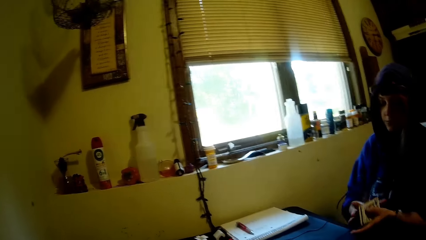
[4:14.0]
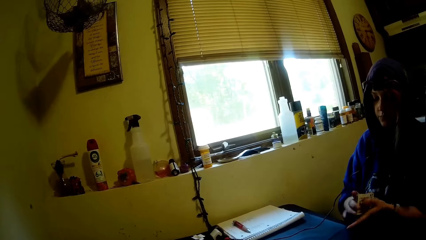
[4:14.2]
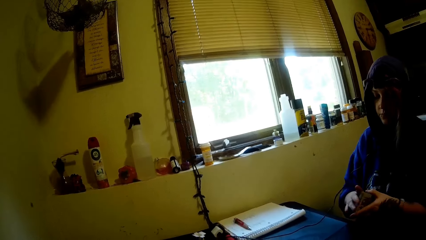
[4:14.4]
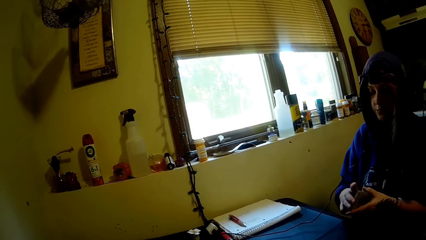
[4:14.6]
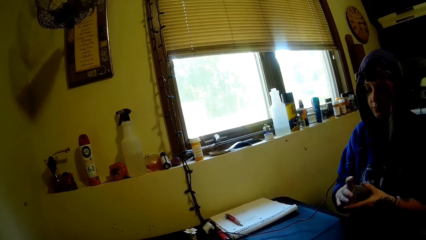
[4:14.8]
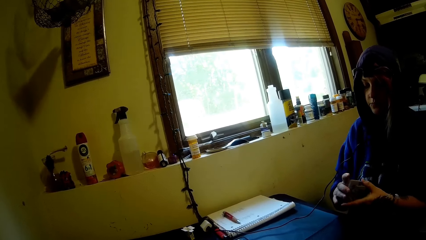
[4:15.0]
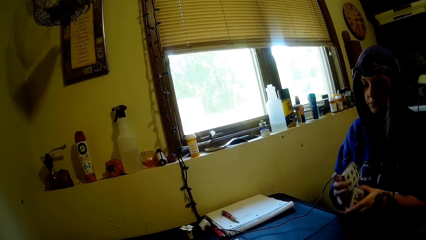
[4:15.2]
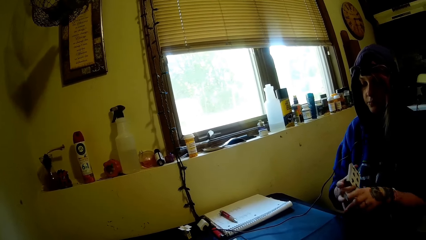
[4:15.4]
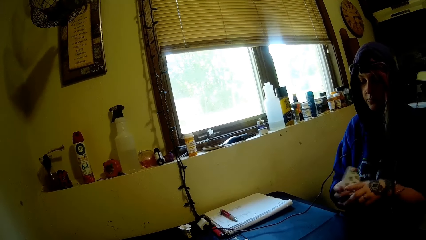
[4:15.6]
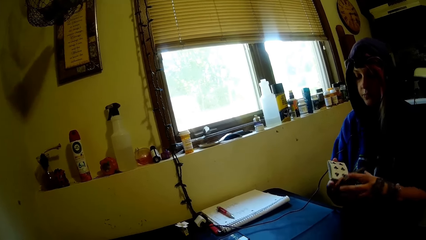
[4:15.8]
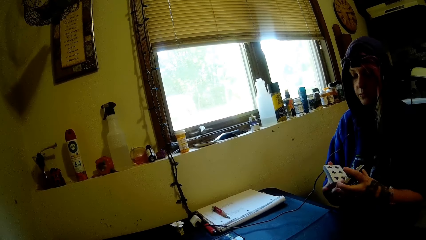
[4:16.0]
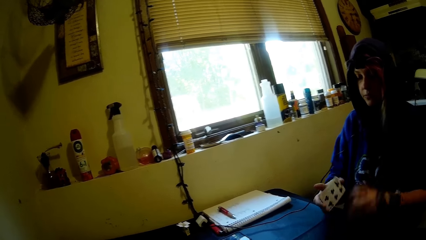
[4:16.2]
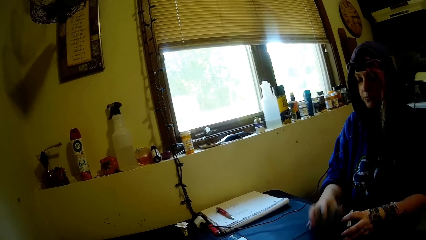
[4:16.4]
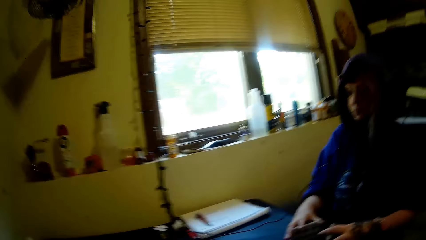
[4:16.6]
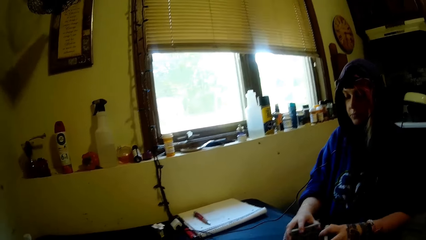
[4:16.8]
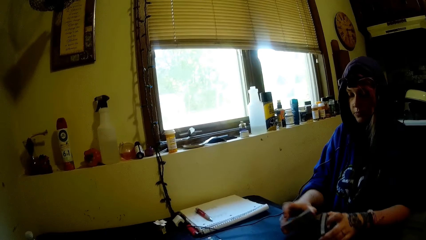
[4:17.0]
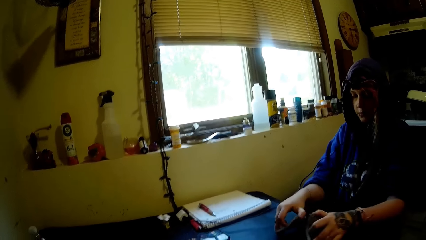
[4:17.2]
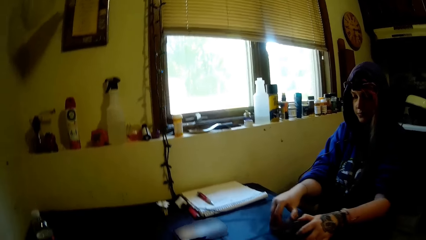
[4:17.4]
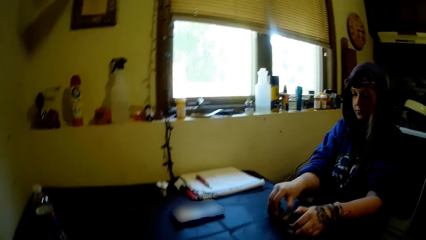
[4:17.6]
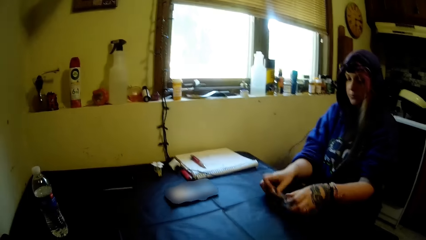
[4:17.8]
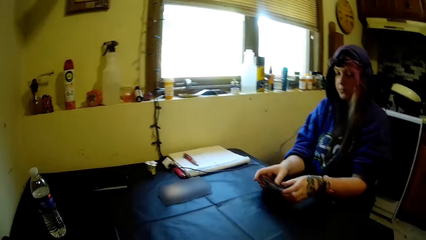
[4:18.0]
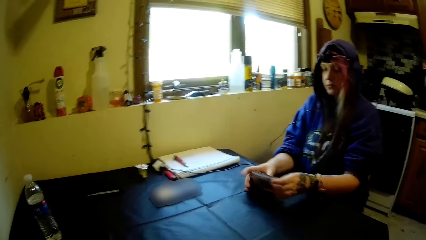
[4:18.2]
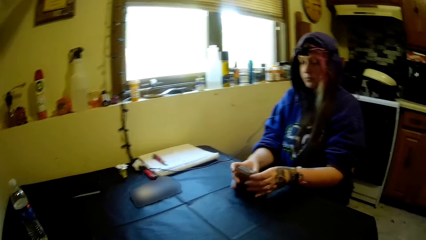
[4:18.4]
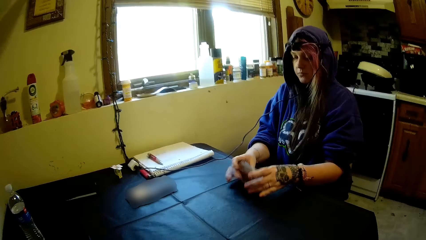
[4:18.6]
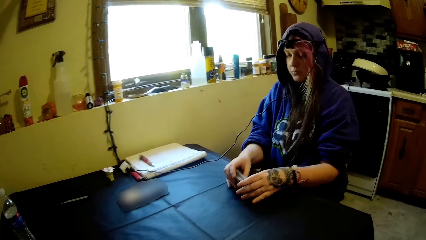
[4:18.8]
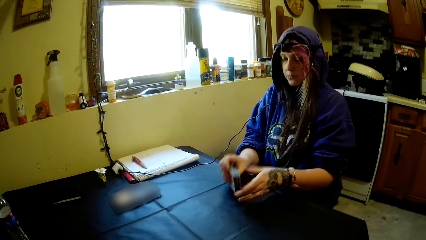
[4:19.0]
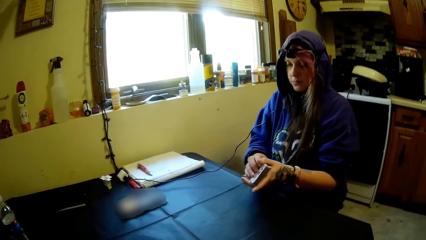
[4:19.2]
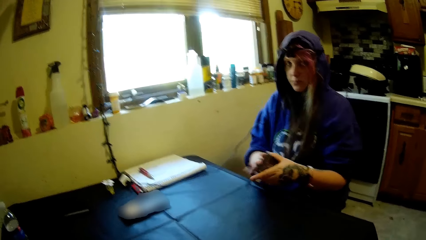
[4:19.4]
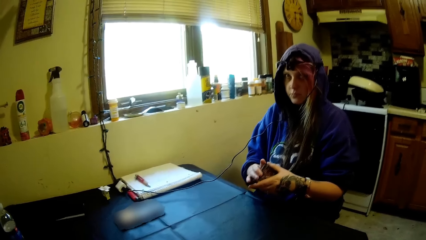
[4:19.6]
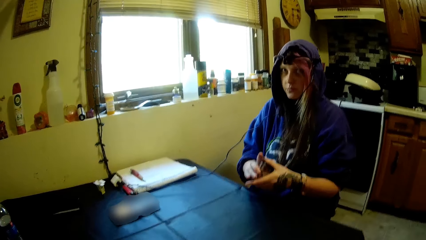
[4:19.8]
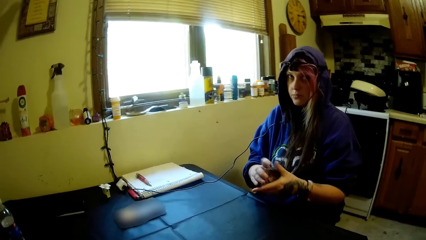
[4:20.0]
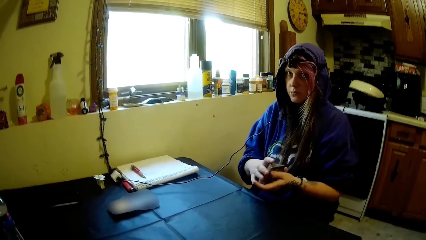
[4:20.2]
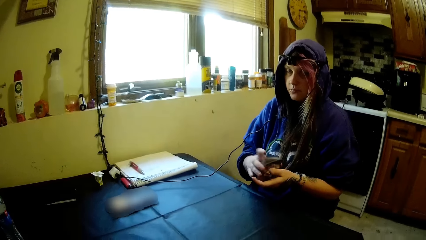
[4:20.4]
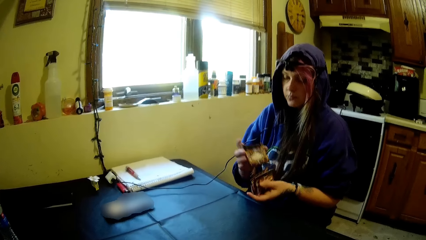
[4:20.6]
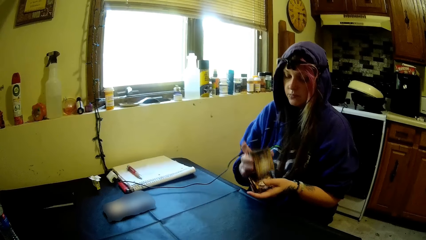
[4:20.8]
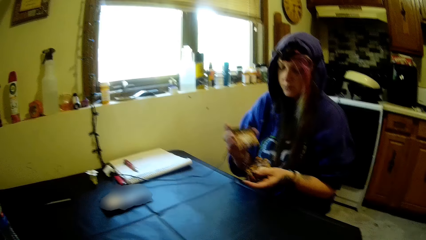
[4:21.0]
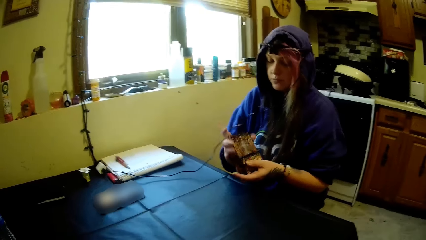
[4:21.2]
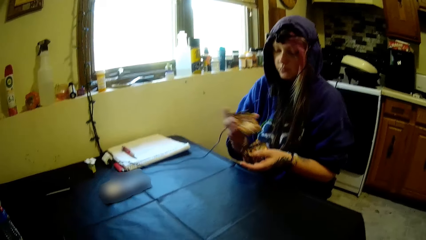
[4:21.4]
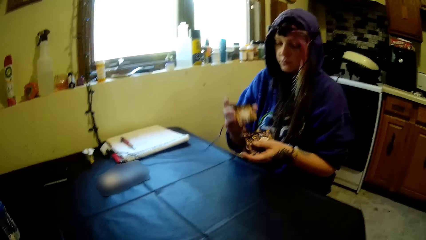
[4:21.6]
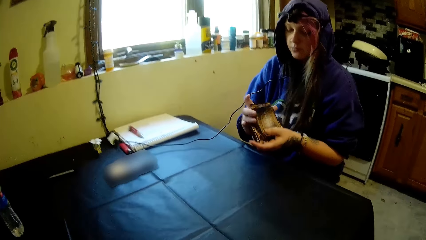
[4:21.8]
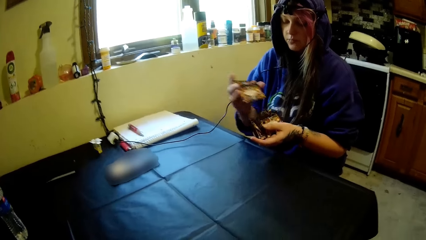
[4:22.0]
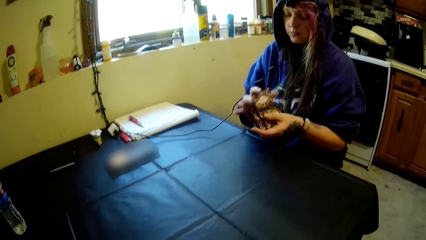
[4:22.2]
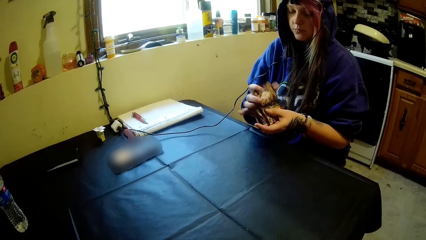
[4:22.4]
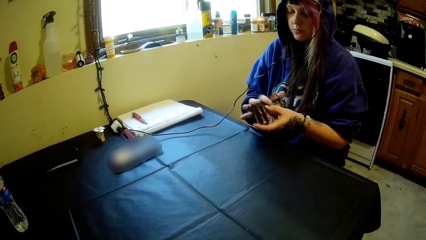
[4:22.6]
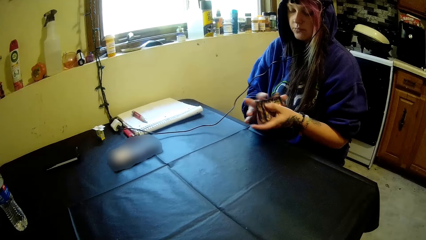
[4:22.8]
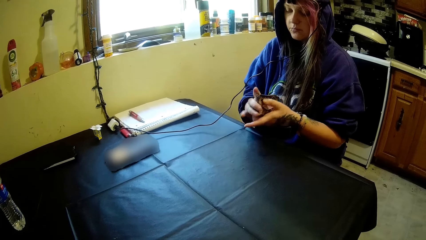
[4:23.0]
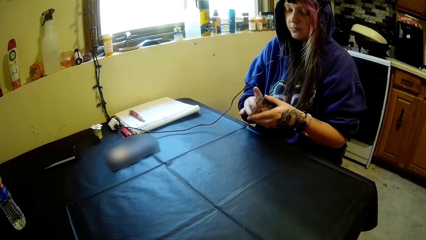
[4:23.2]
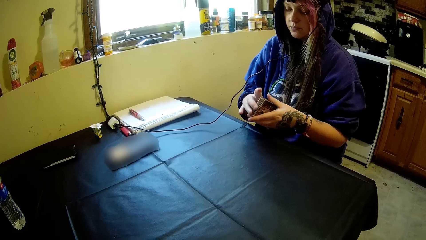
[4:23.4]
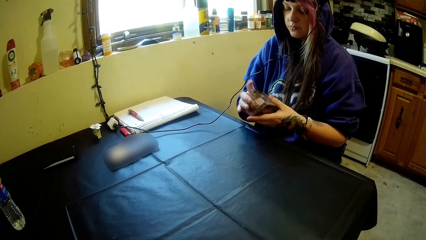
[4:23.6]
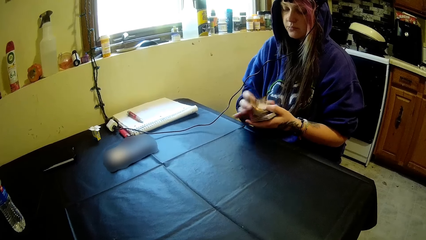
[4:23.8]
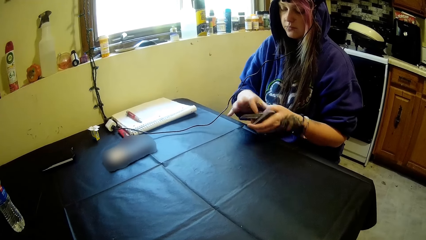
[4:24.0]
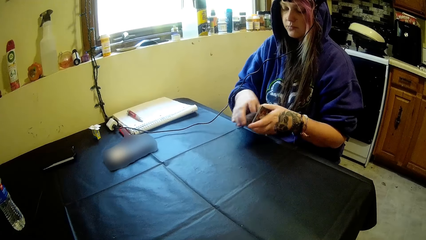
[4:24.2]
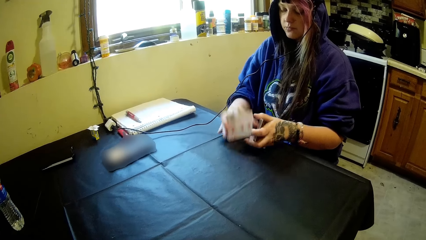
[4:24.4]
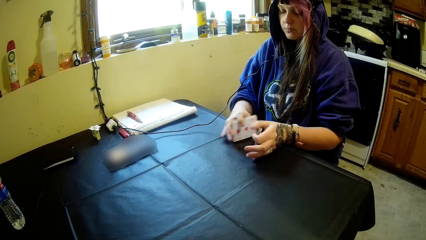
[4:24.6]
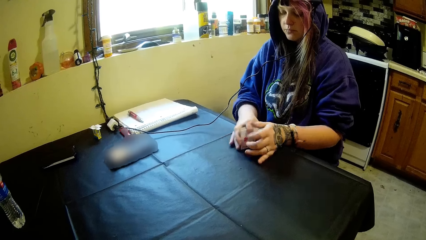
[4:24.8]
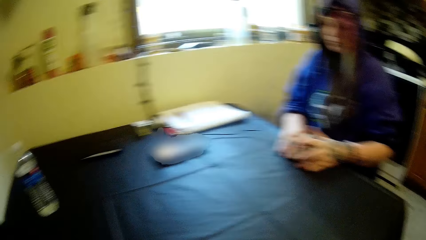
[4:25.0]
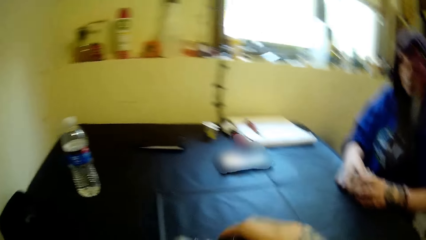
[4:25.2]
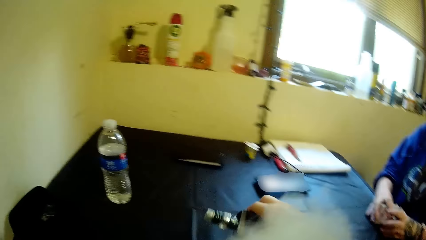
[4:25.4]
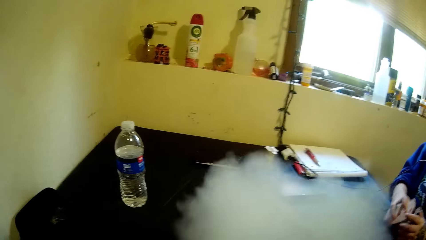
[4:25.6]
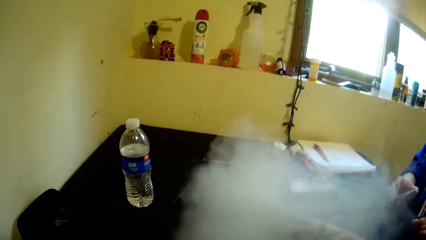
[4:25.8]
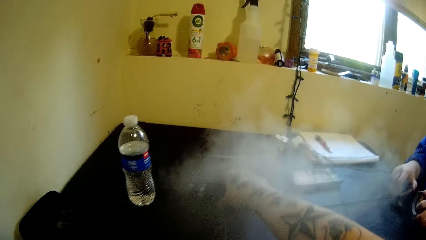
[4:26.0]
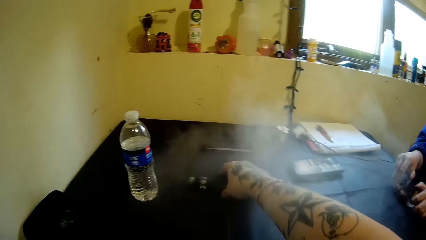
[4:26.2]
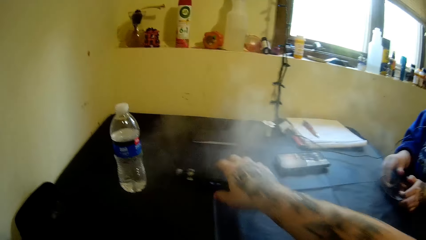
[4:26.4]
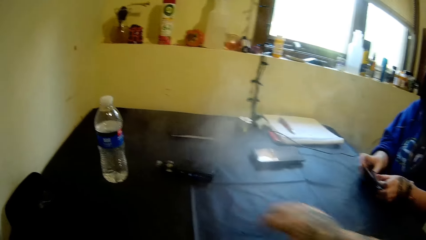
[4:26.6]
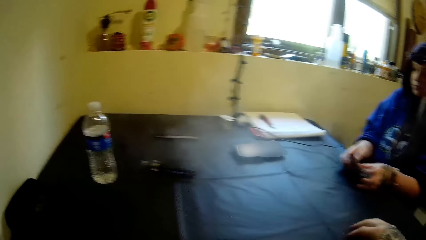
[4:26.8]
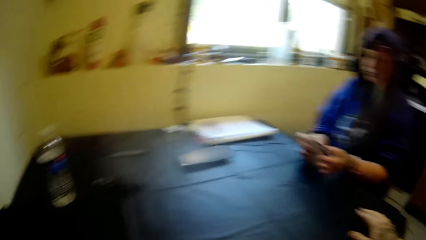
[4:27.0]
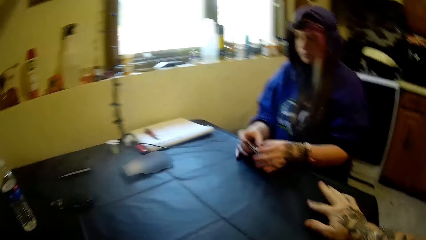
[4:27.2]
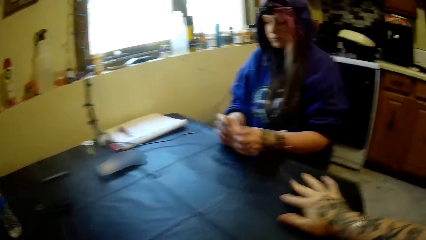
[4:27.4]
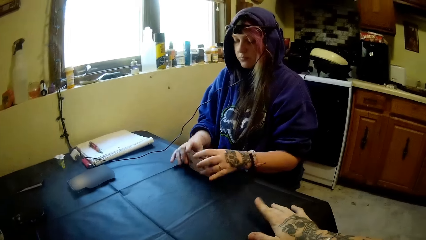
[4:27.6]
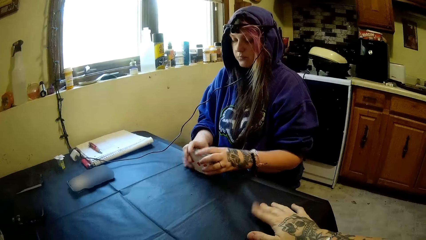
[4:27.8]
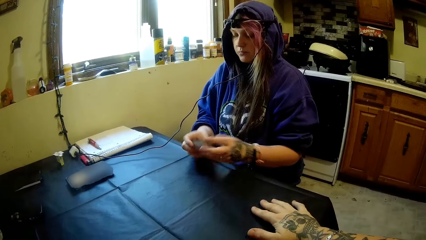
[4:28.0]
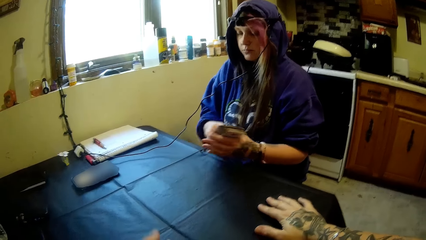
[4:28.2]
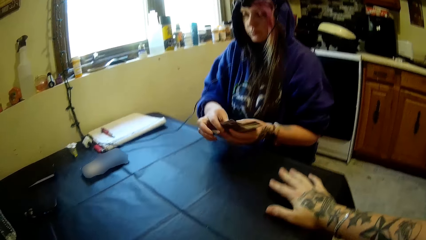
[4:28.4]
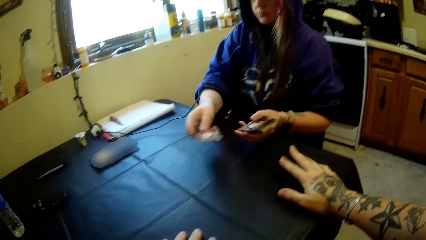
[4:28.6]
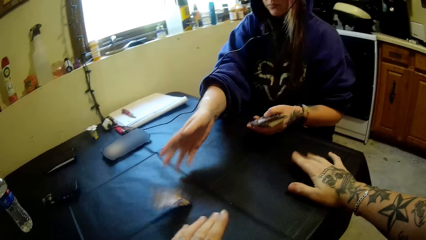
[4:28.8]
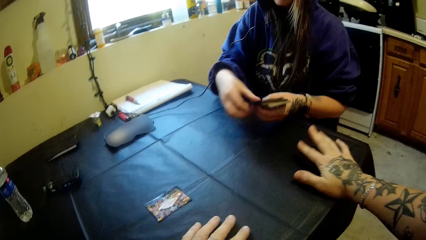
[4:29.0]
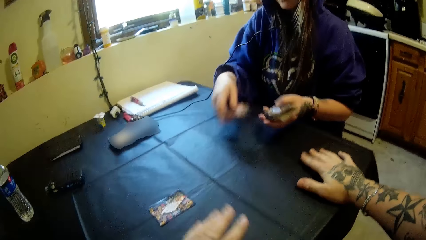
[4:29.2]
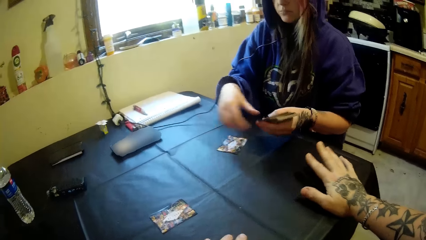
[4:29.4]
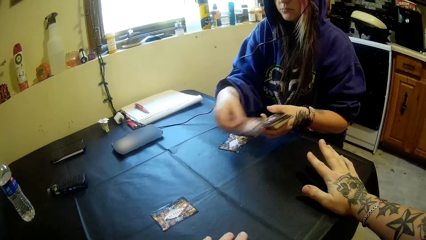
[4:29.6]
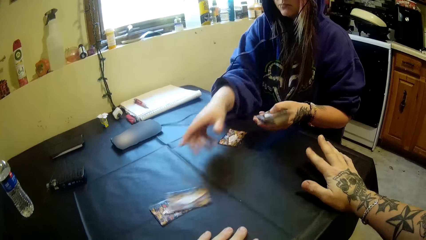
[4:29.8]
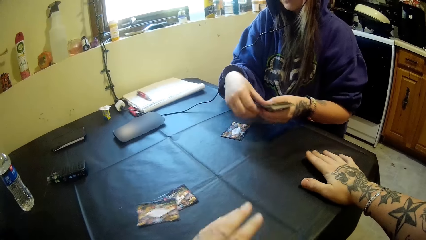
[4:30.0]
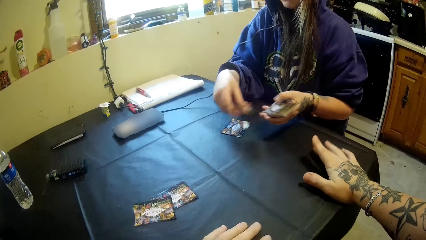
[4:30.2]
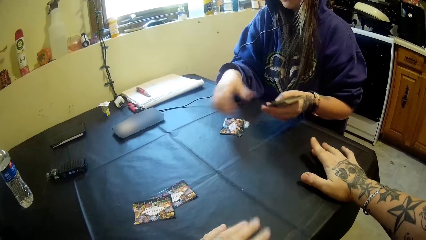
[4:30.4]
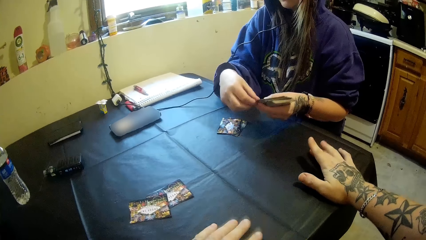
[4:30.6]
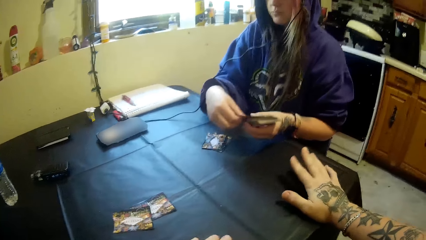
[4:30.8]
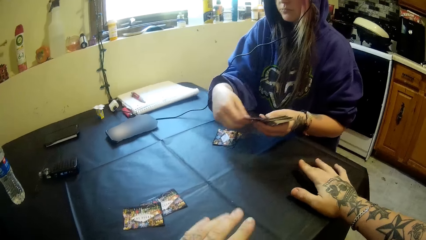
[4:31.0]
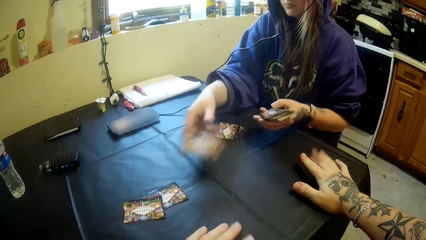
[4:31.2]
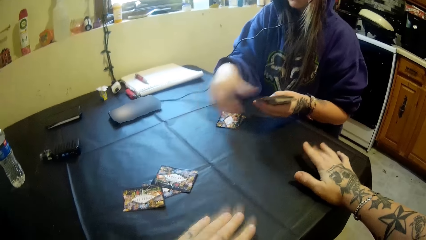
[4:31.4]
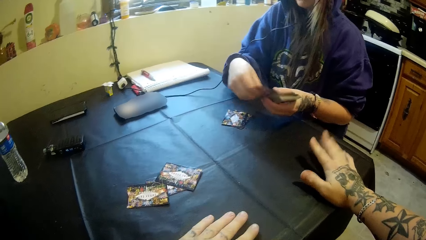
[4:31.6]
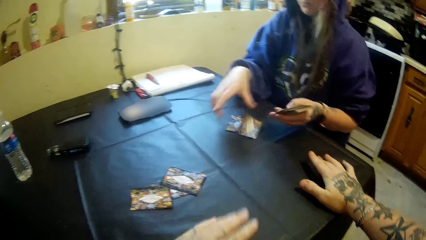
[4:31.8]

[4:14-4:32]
The camera wearer looks around the room. A woman shuffles the cards. The camera wearer drops the electric cigarette on the table. The woman drops multiple cards on the table simultaneously.
